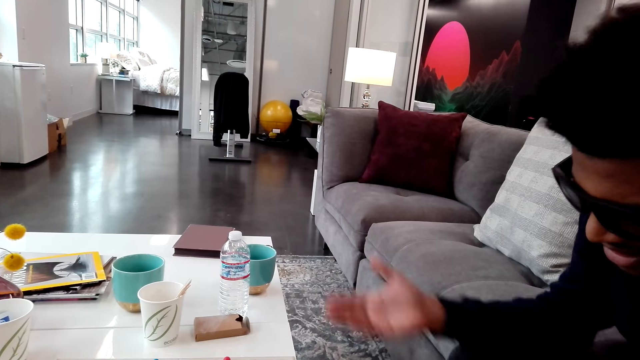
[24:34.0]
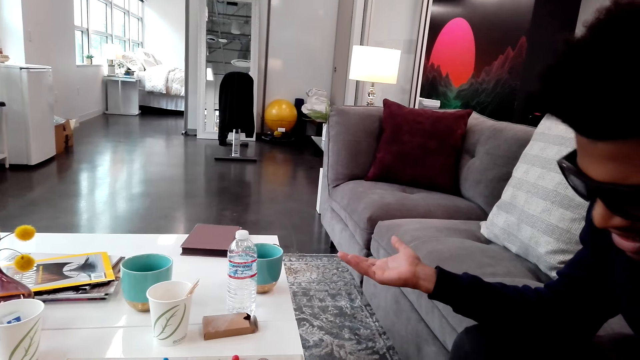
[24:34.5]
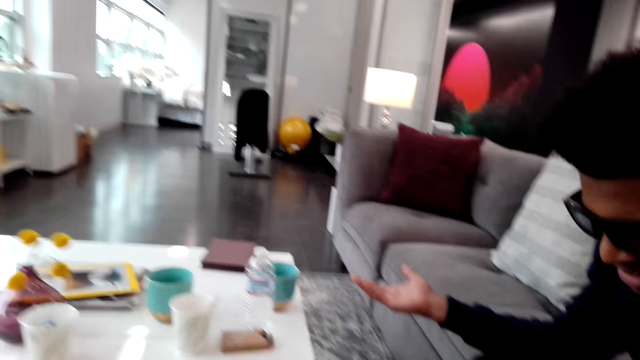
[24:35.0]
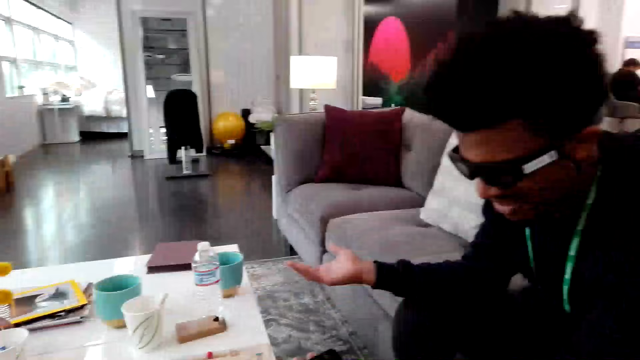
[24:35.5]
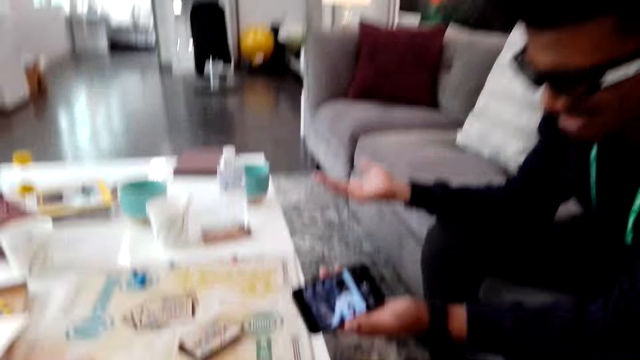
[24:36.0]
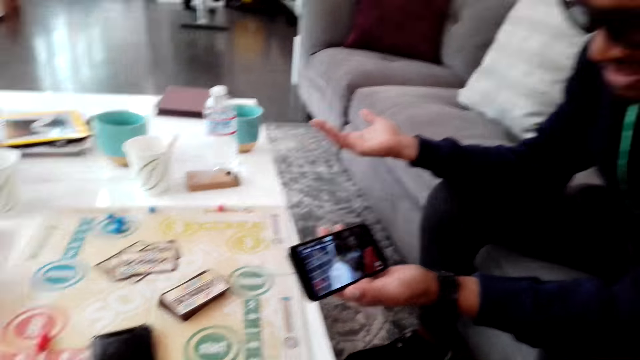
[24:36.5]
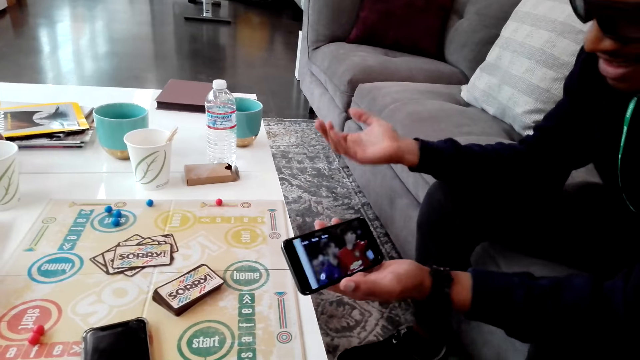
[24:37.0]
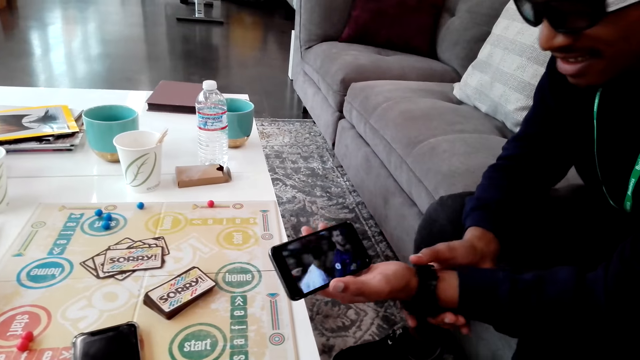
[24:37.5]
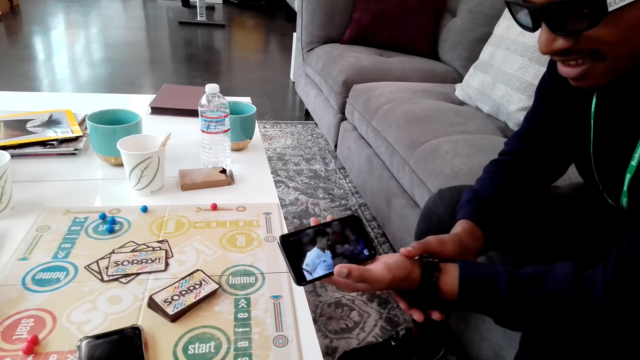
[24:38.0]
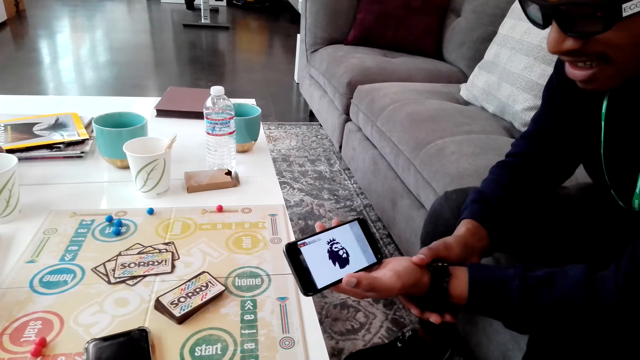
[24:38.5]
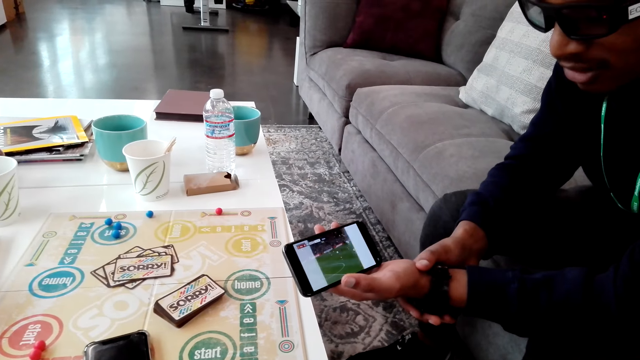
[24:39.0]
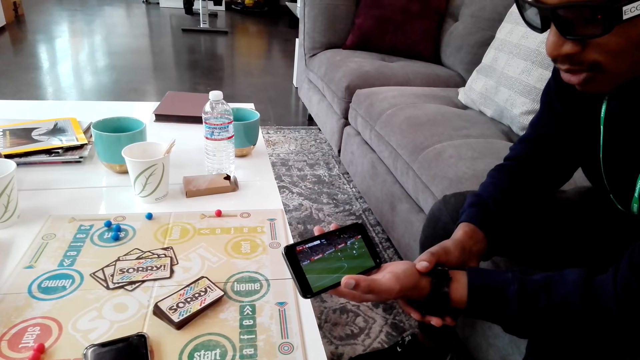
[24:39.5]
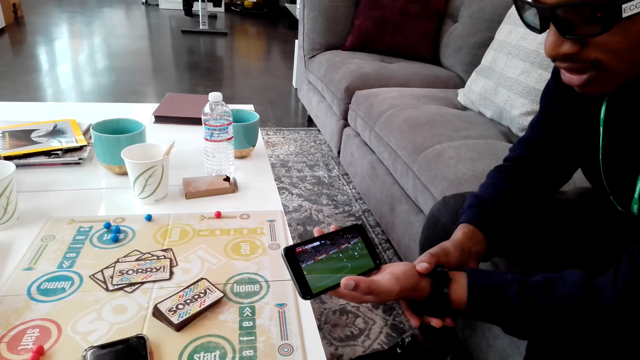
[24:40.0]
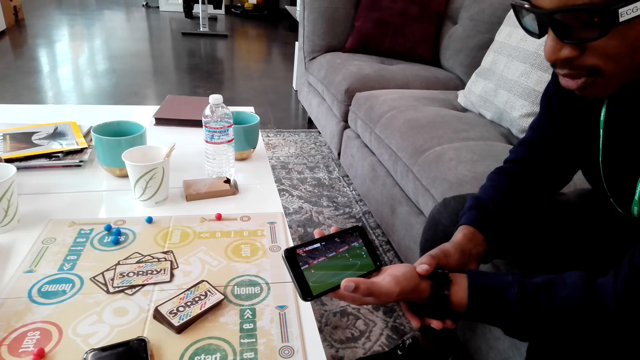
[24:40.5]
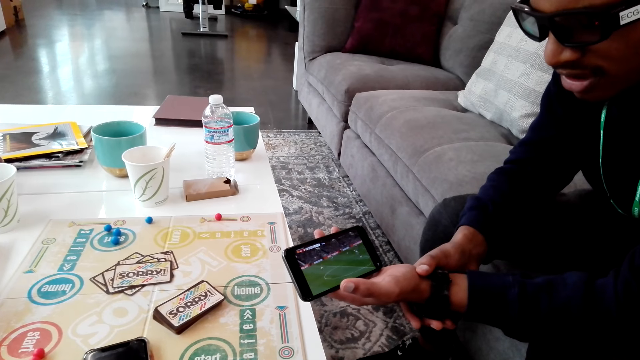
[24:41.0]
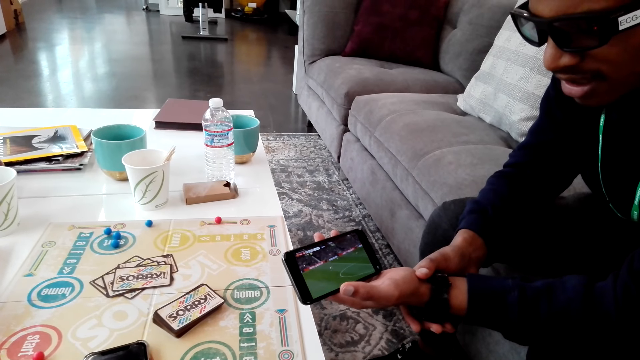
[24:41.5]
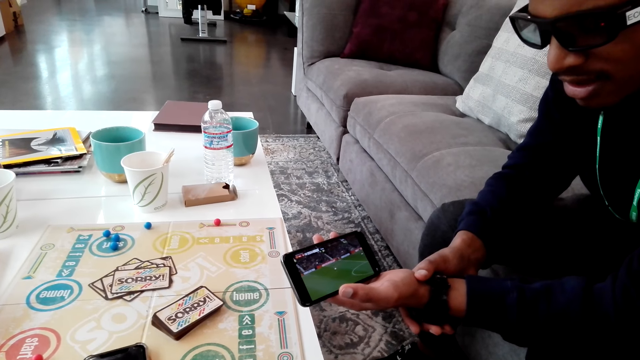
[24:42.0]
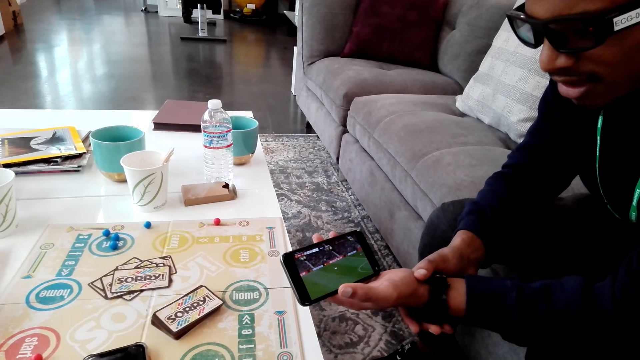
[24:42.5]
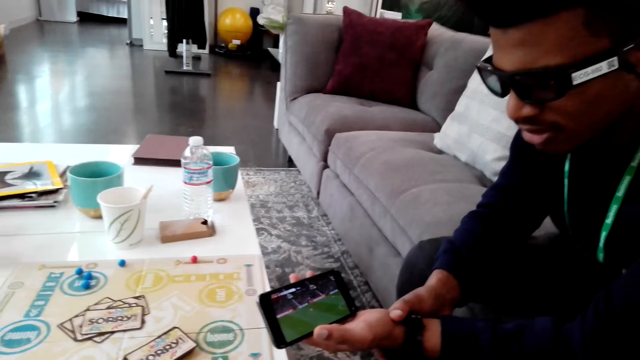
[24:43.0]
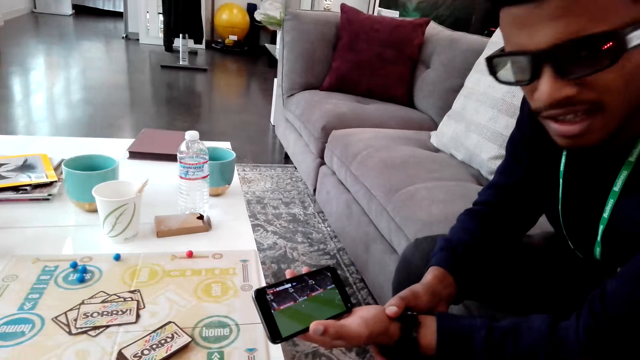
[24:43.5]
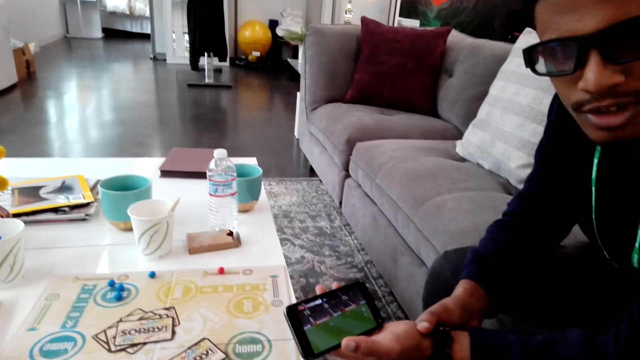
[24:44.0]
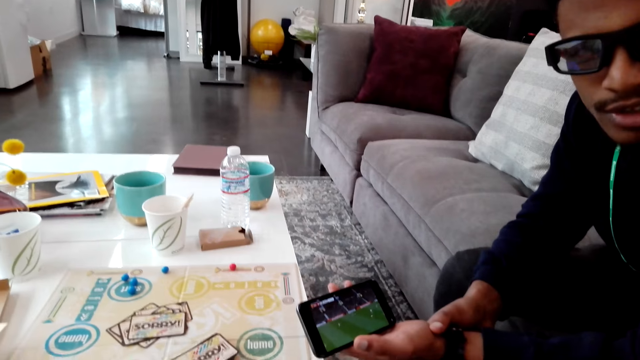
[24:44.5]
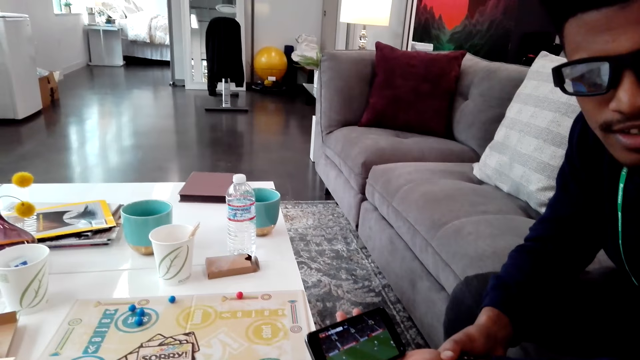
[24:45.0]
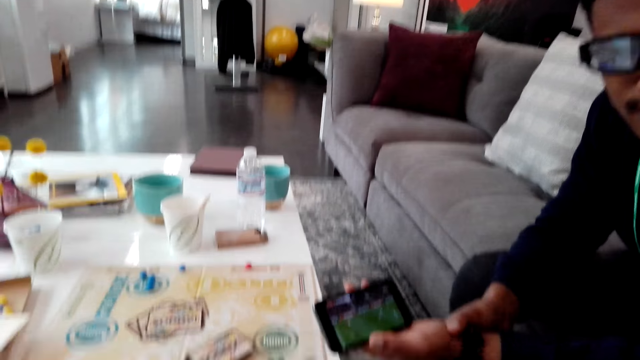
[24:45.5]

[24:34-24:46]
The man lifts his hand and views a phone. The camera wearer views the phone.

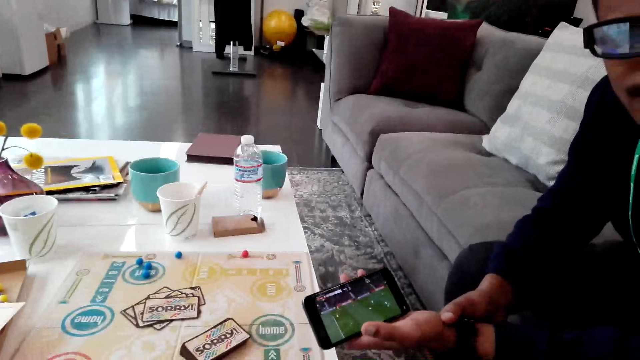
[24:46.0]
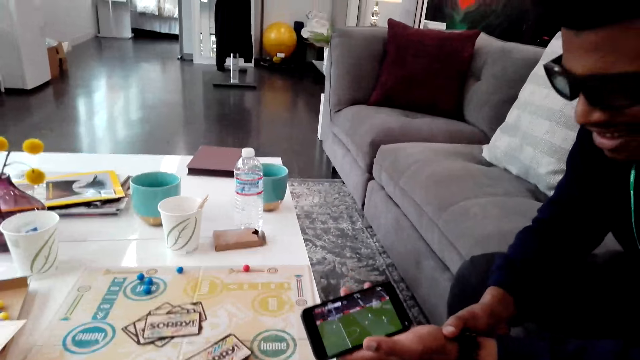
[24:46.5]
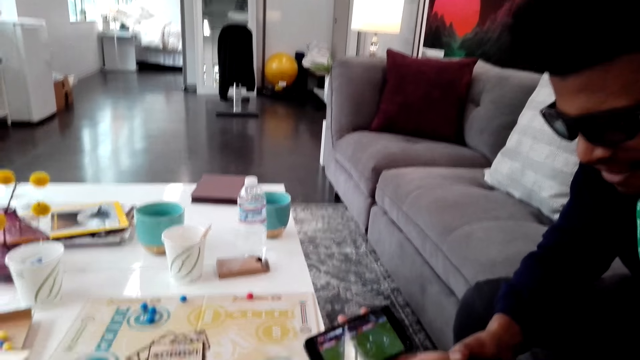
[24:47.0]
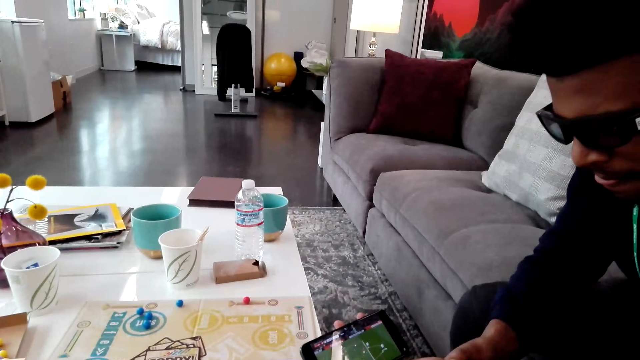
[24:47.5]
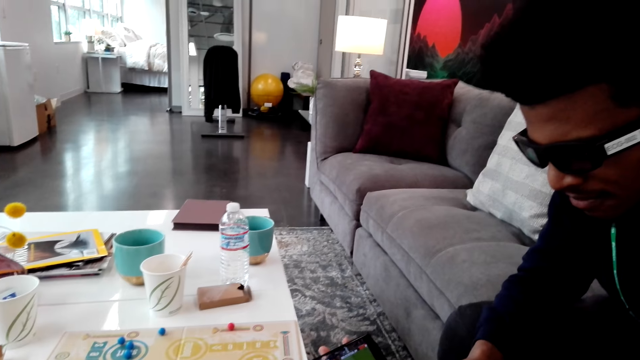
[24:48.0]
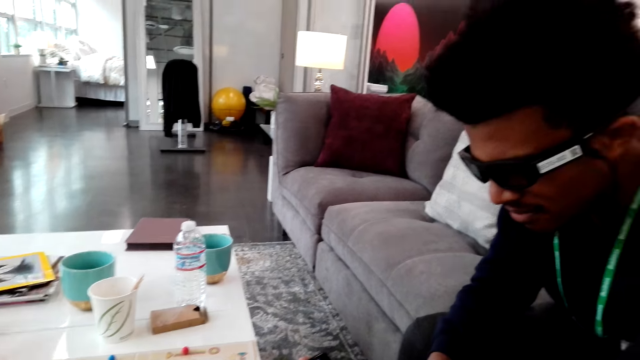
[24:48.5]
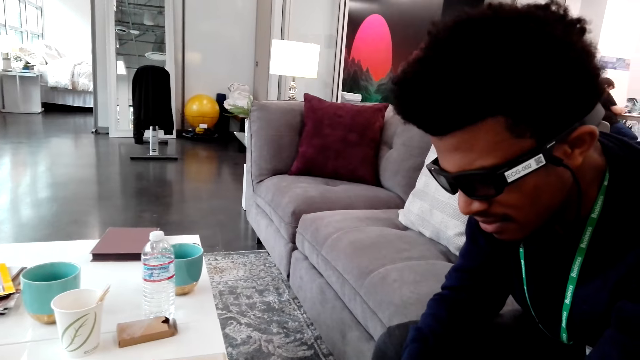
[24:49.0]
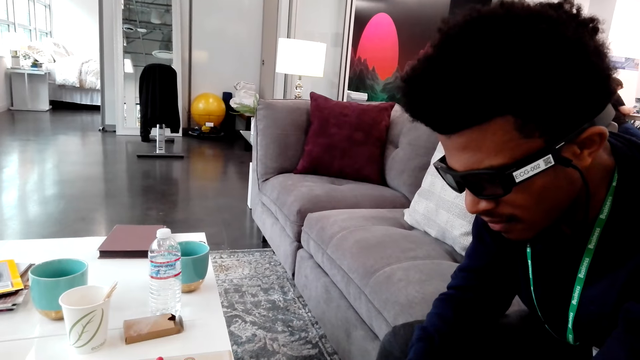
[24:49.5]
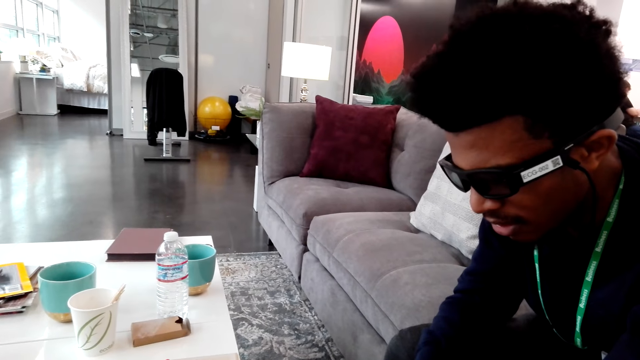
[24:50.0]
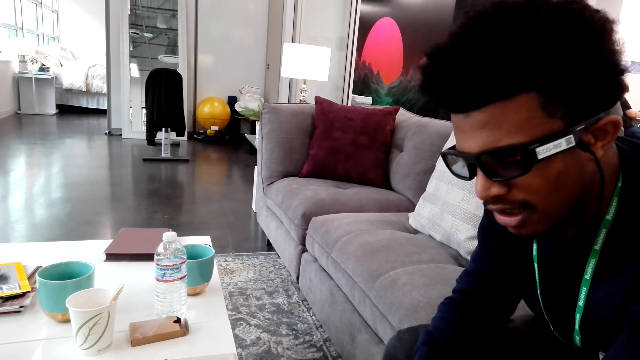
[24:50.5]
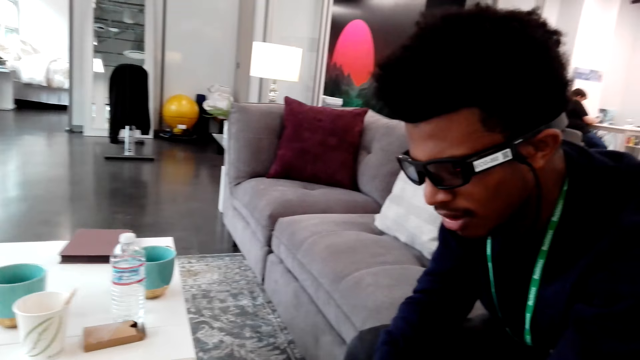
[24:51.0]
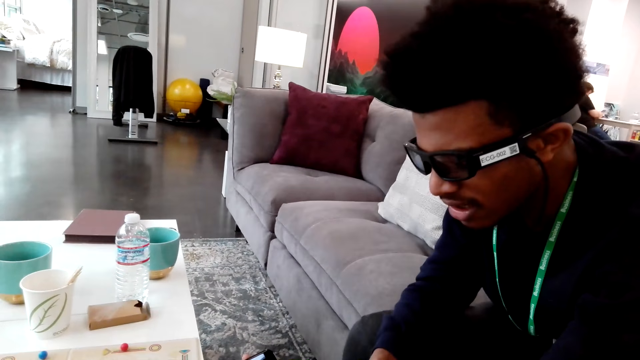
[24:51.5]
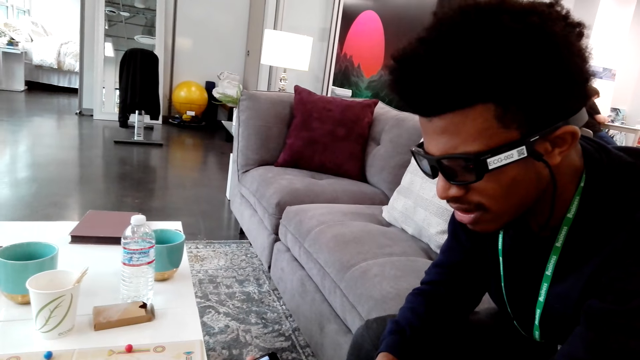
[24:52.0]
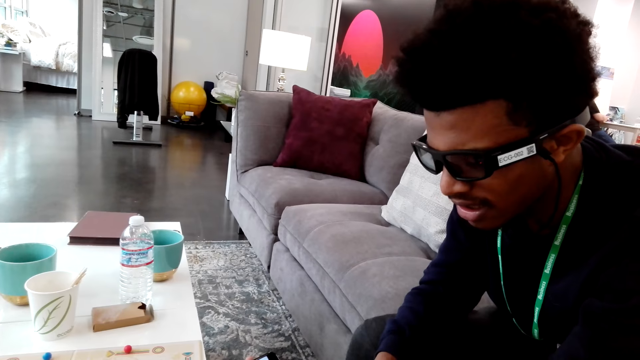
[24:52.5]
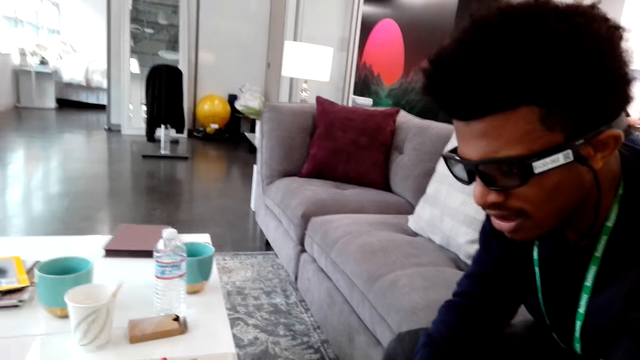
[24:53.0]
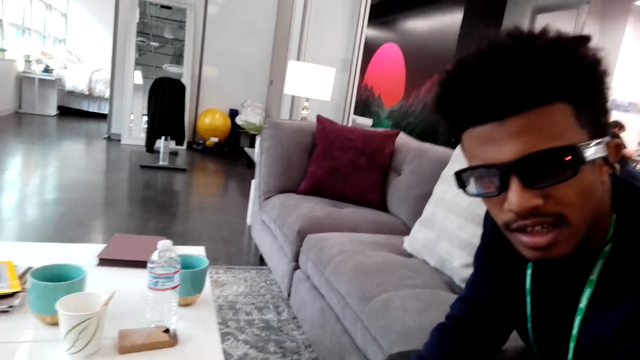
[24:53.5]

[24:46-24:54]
The camera wearer dialogues with a man.
